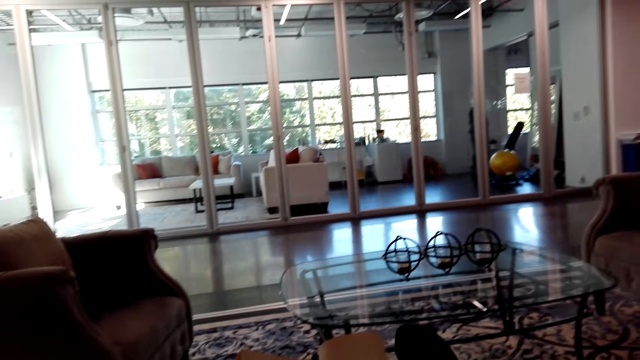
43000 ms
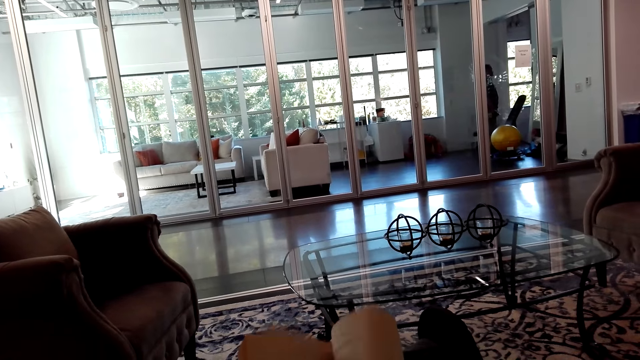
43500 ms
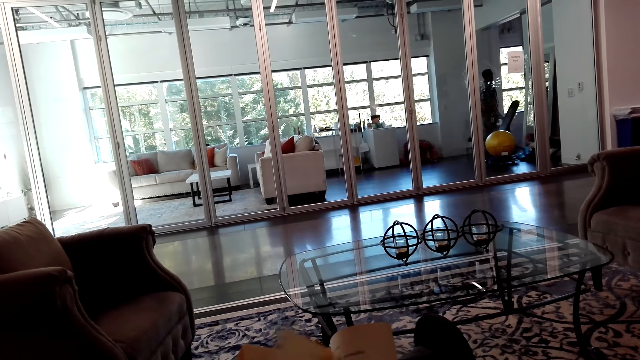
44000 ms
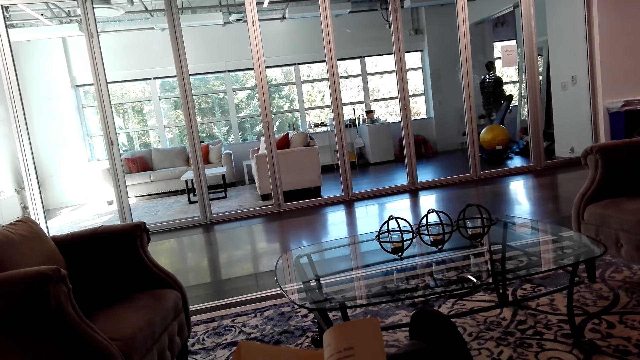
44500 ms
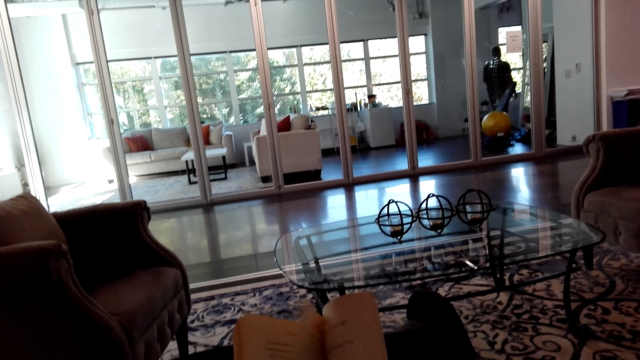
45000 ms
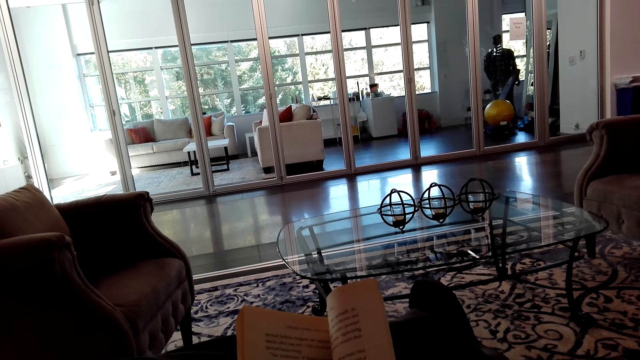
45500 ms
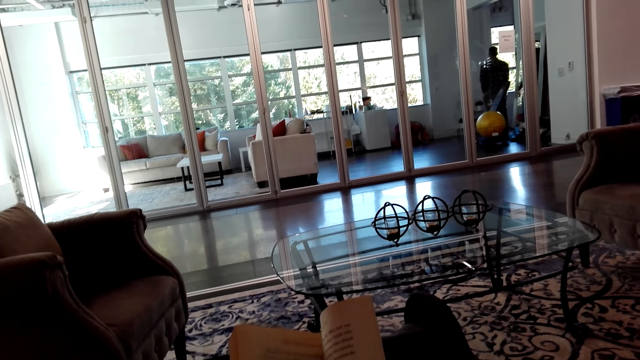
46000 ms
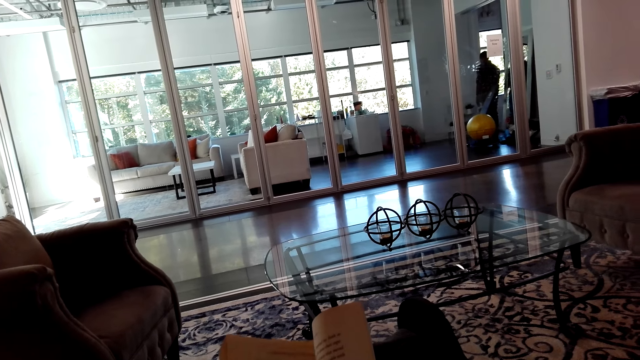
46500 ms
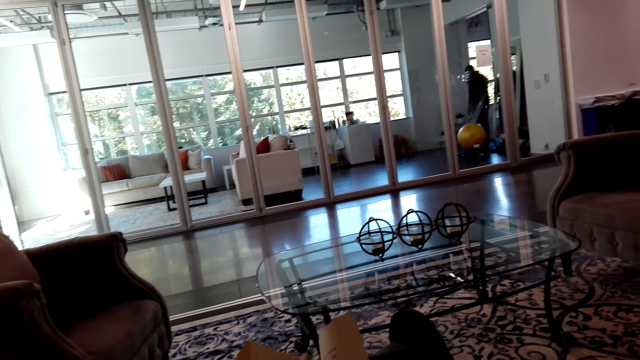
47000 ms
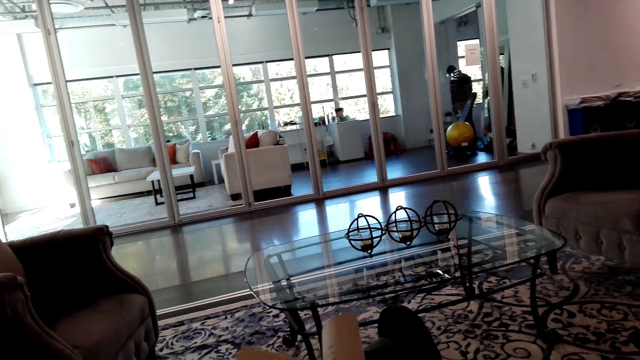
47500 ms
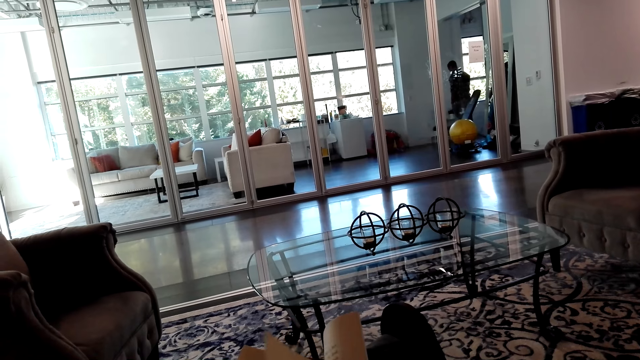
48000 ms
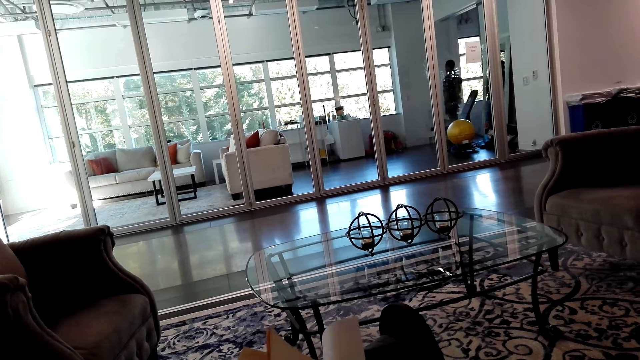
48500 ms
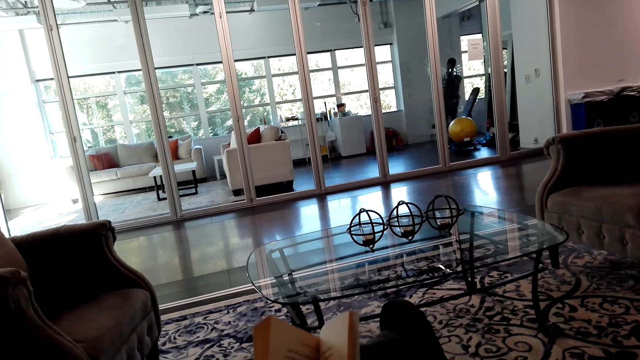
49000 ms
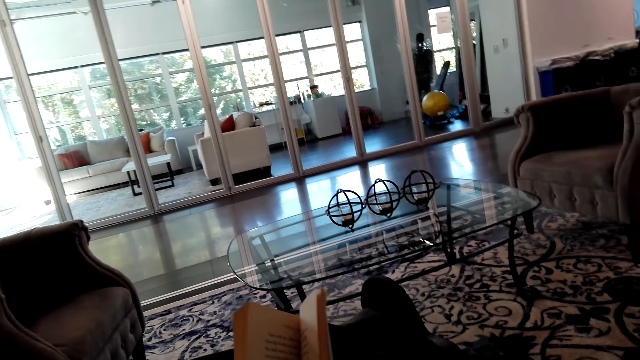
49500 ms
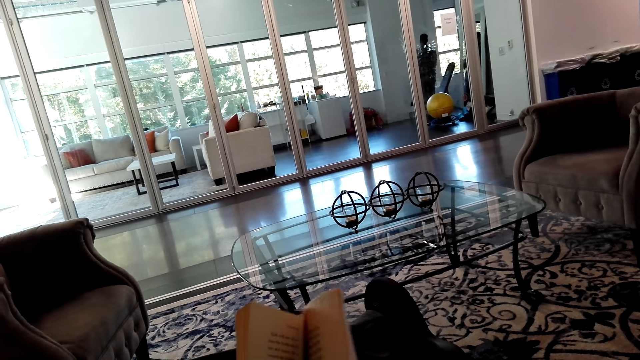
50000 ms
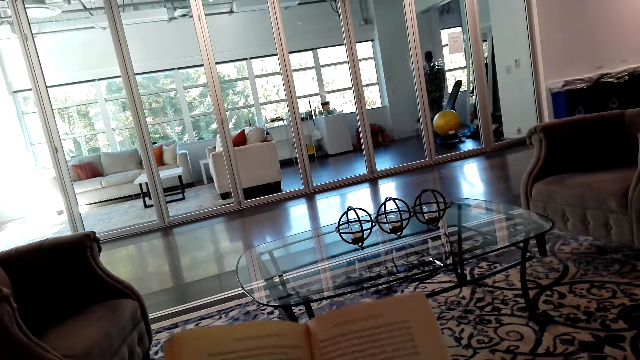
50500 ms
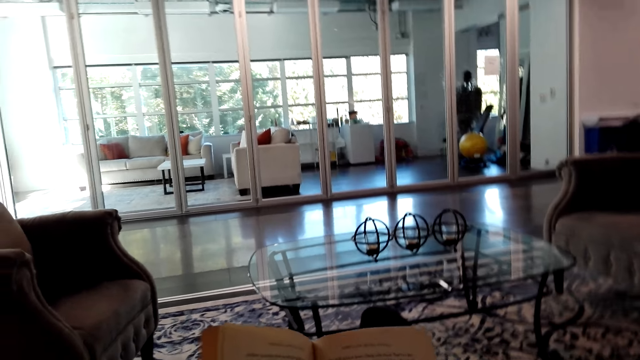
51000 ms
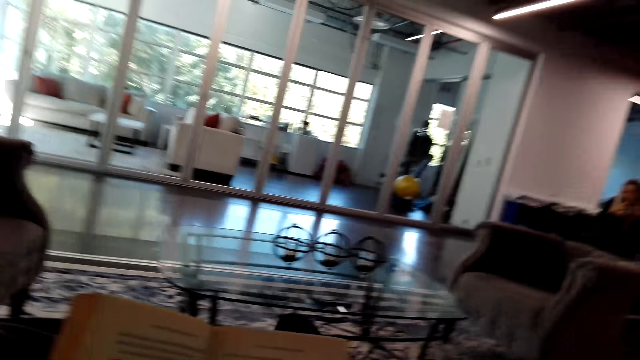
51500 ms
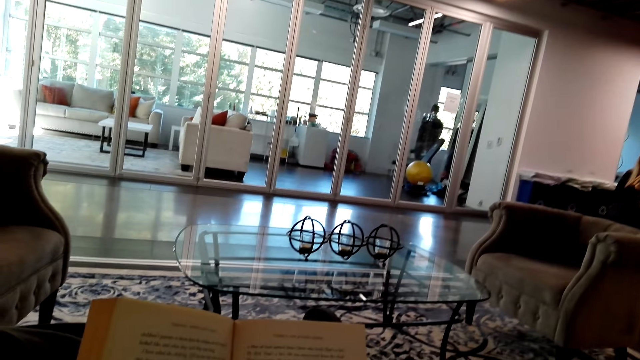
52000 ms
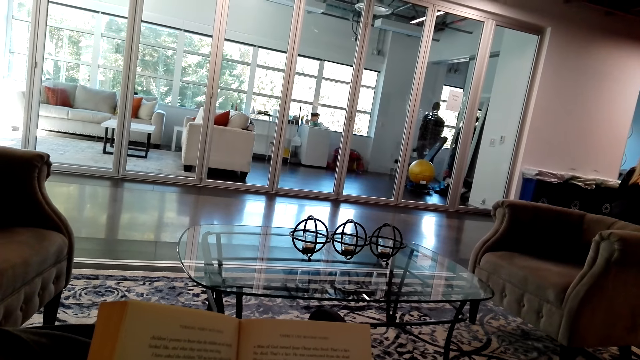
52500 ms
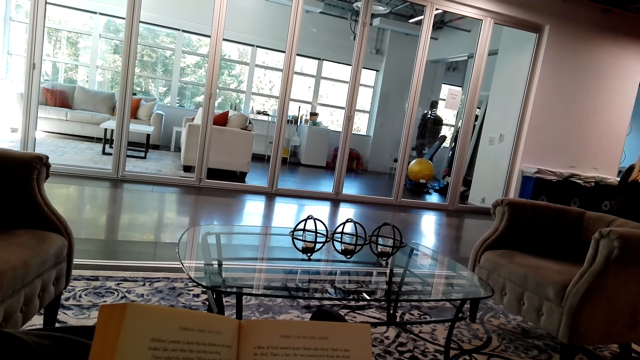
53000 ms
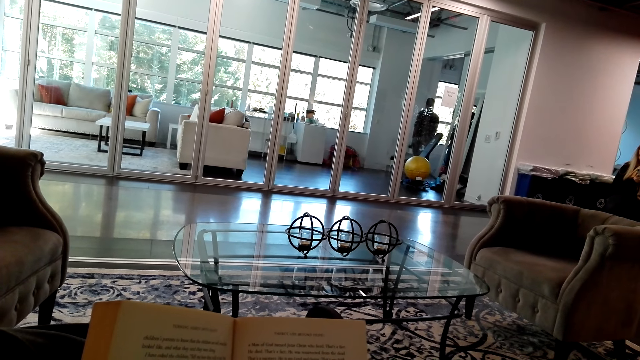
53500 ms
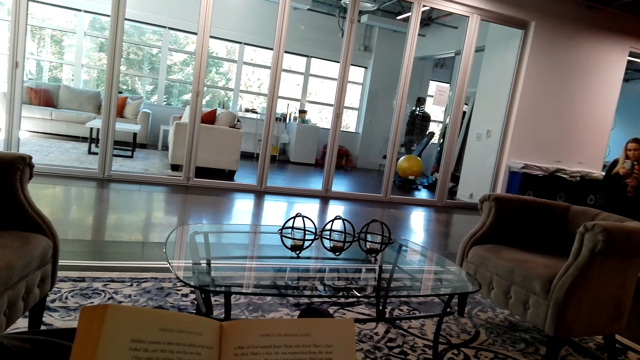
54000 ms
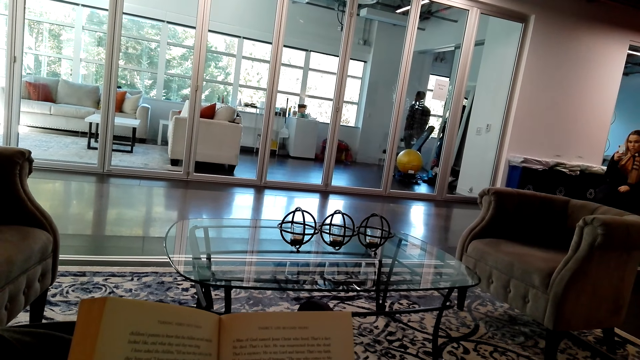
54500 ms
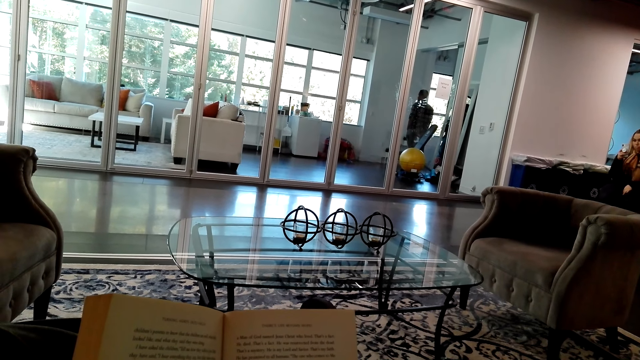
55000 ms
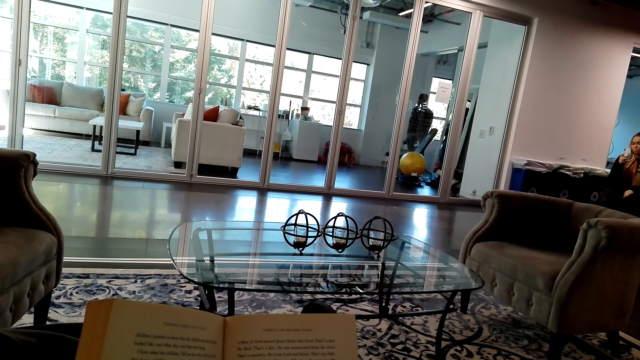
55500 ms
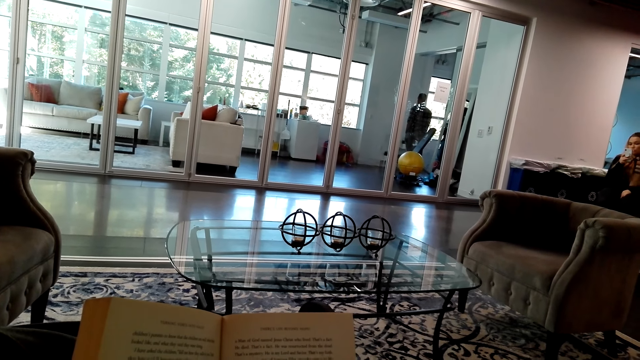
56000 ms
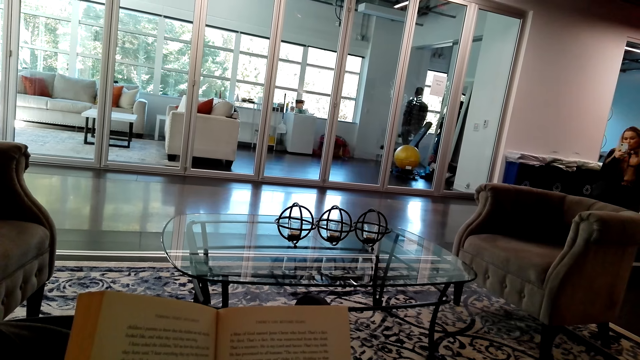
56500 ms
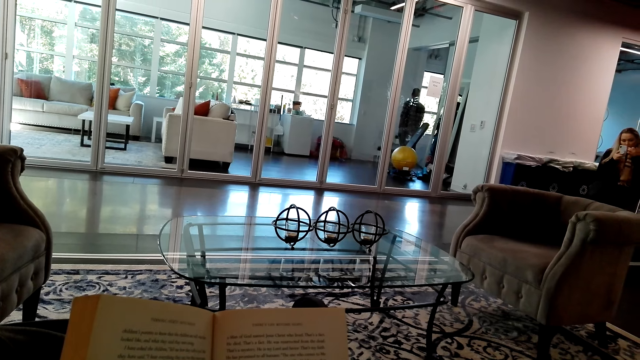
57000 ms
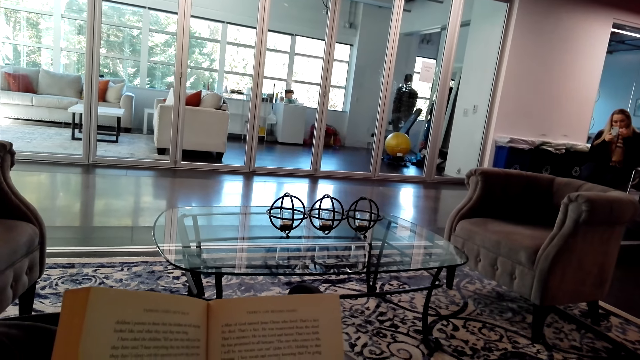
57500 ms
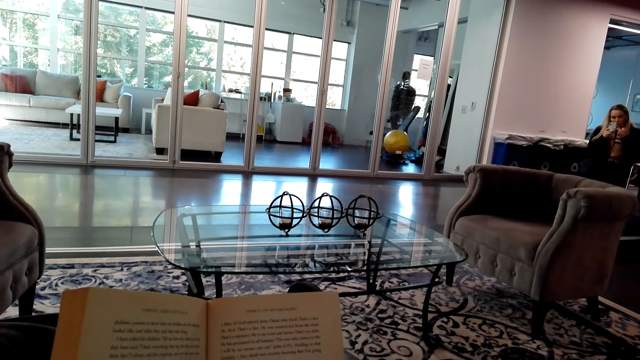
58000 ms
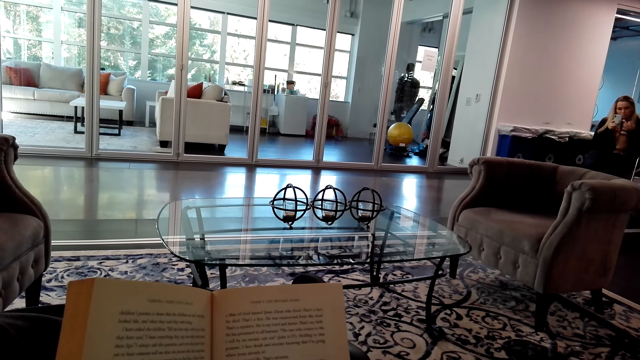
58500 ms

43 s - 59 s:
The camera wearer peruses the book. They read the book.

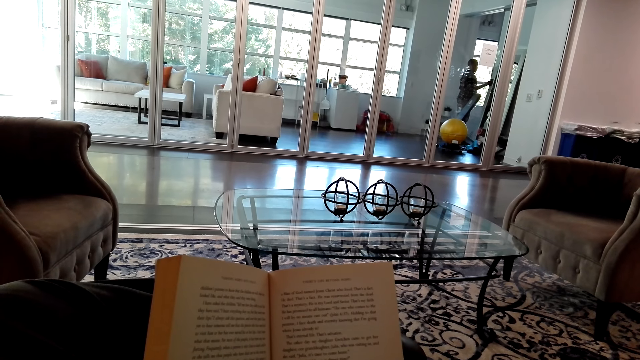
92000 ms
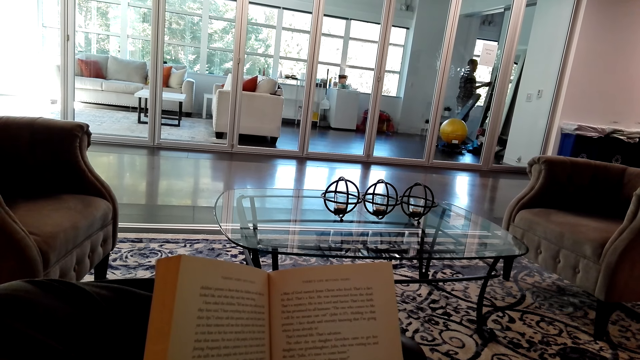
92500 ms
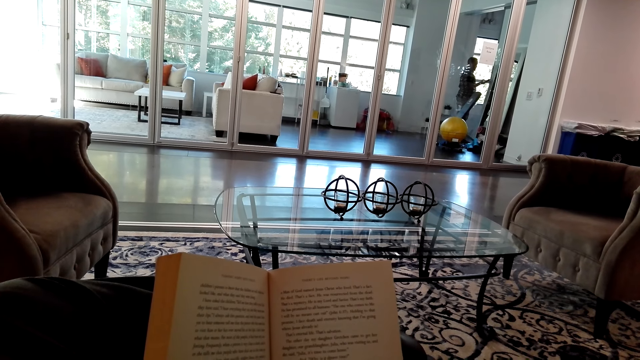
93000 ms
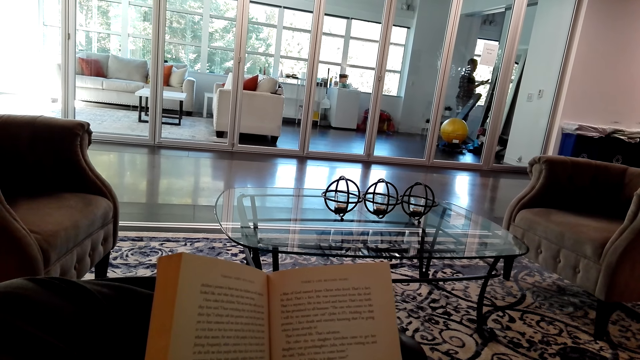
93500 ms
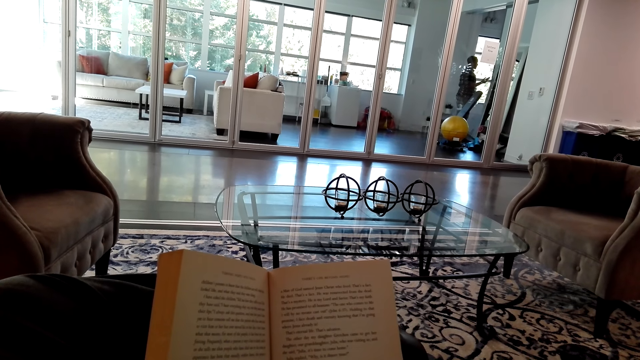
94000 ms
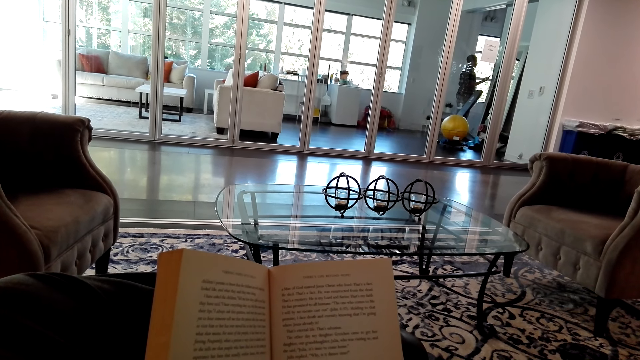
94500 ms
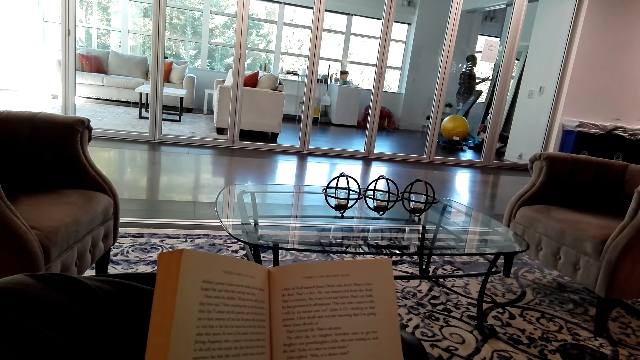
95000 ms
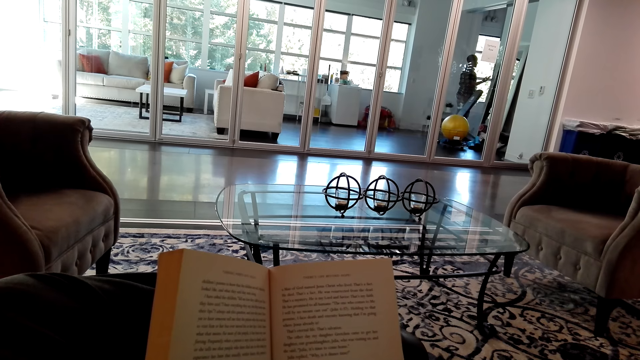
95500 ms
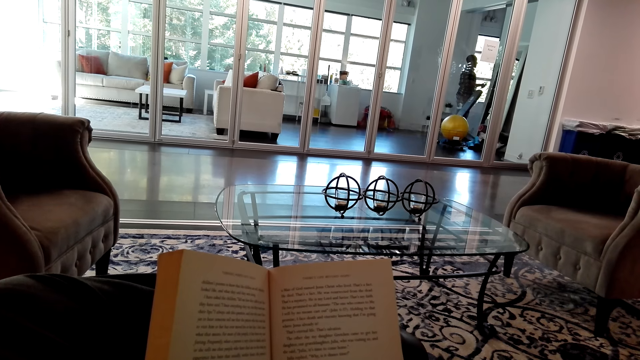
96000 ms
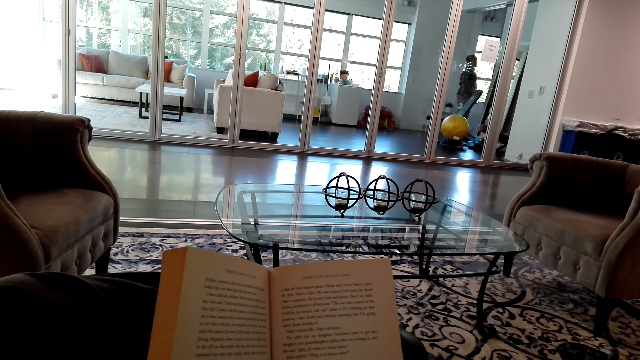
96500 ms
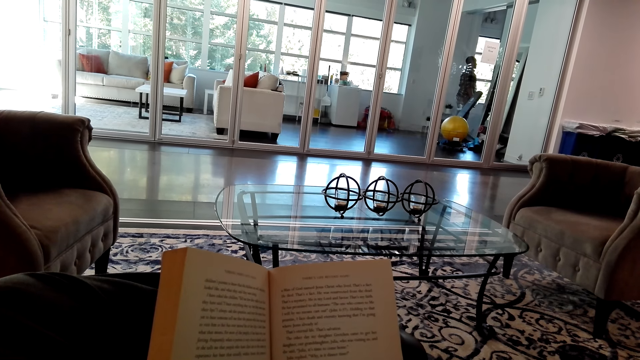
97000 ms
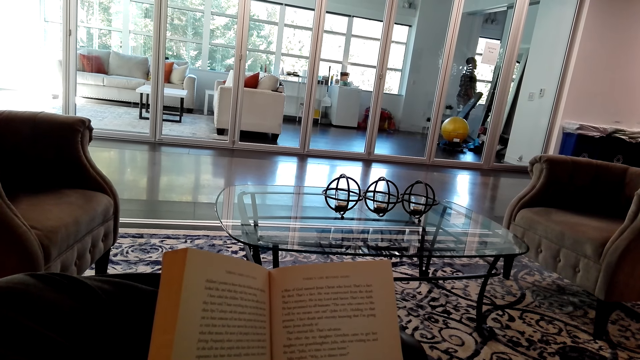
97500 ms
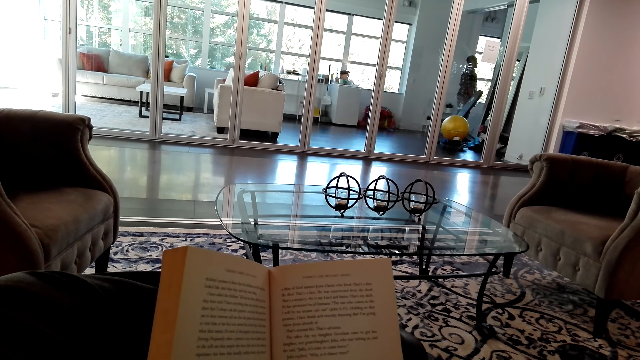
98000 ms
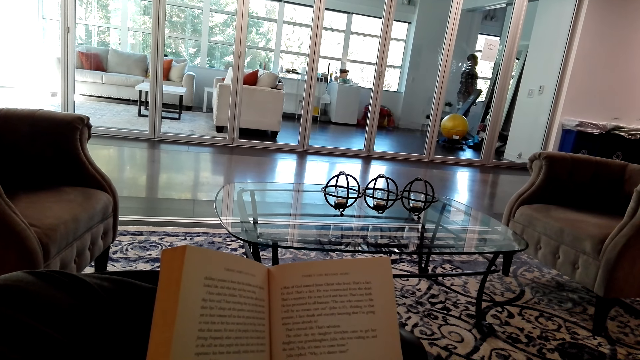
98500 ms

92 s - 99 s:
A person uses a phone.
